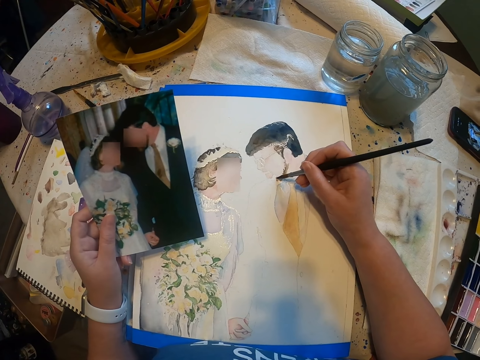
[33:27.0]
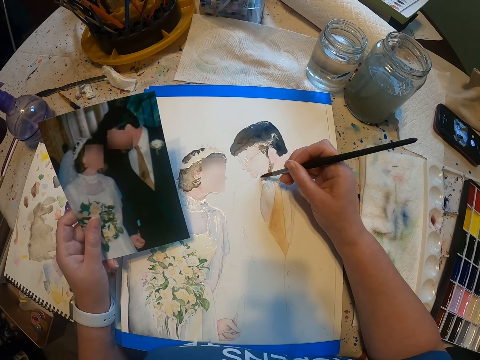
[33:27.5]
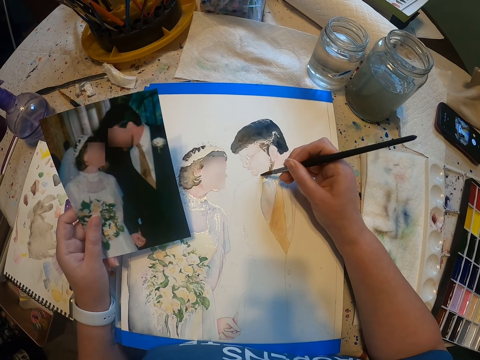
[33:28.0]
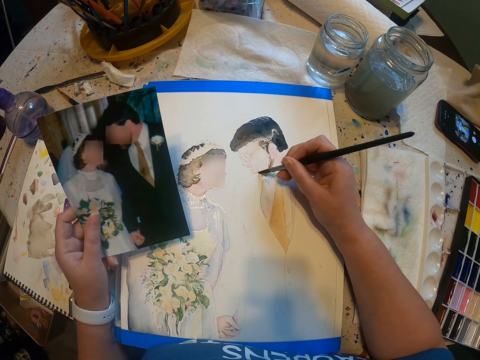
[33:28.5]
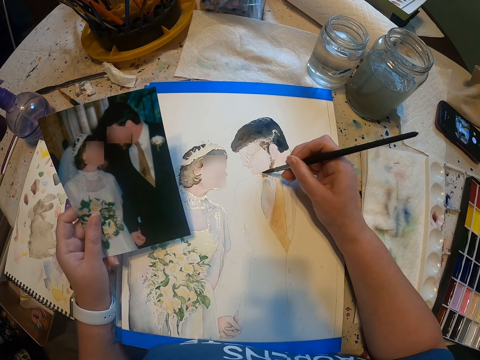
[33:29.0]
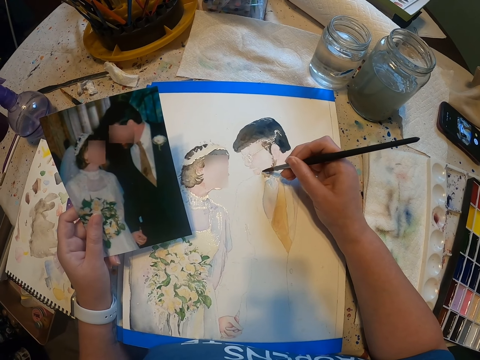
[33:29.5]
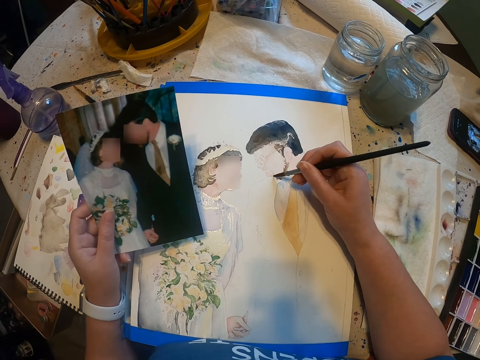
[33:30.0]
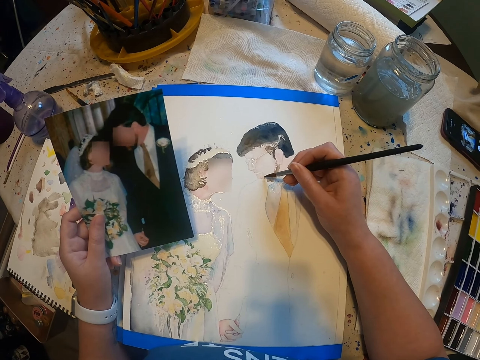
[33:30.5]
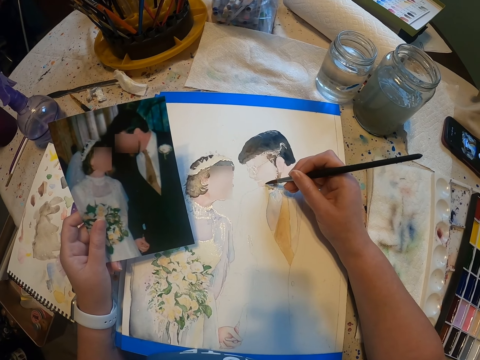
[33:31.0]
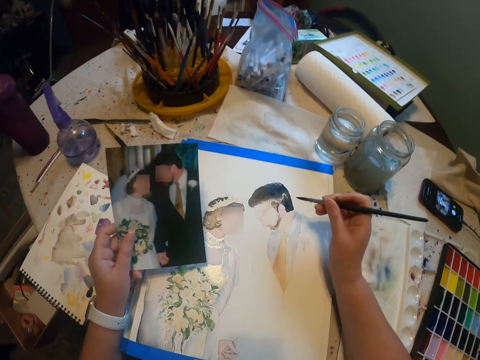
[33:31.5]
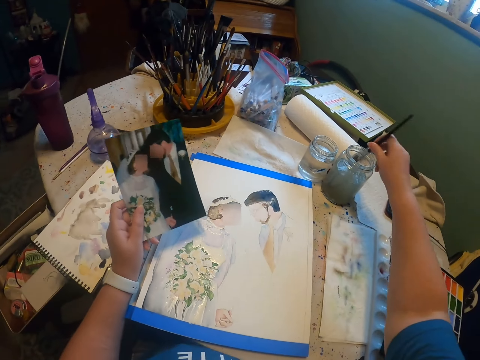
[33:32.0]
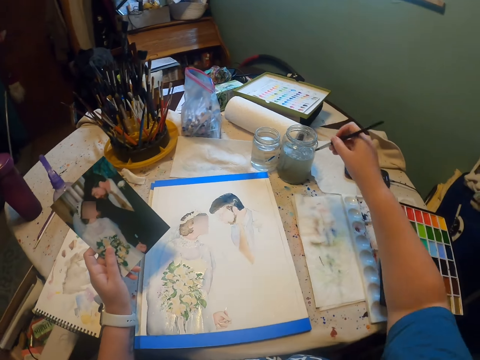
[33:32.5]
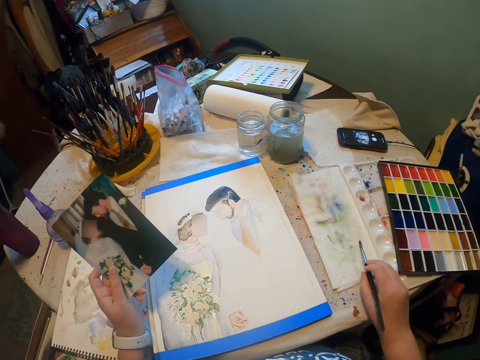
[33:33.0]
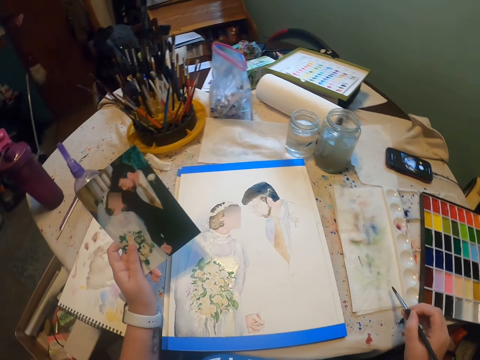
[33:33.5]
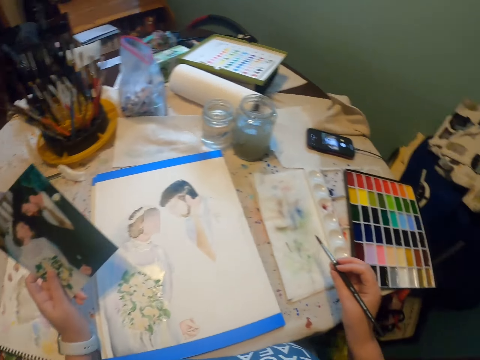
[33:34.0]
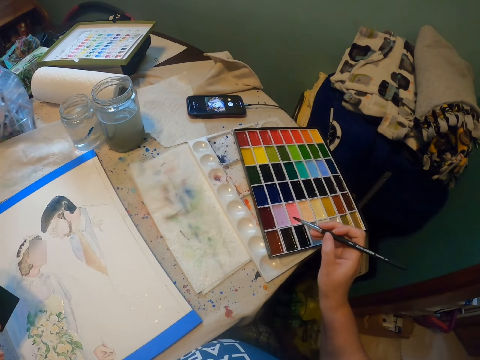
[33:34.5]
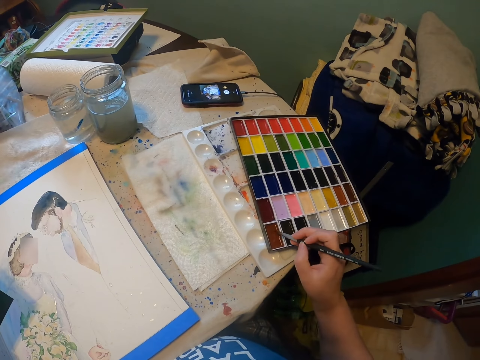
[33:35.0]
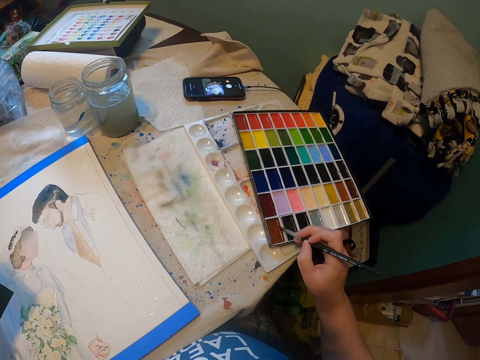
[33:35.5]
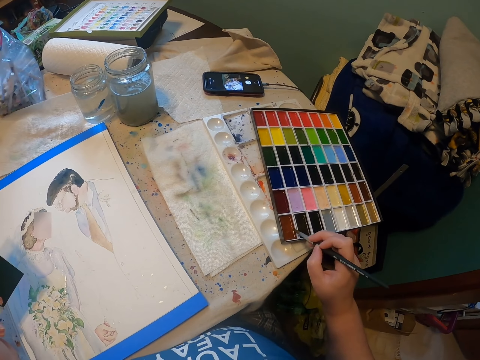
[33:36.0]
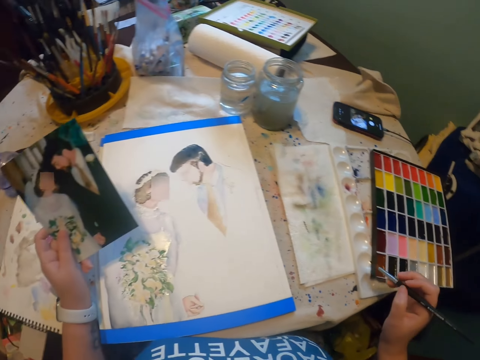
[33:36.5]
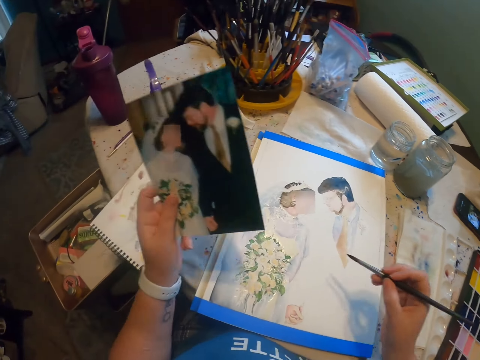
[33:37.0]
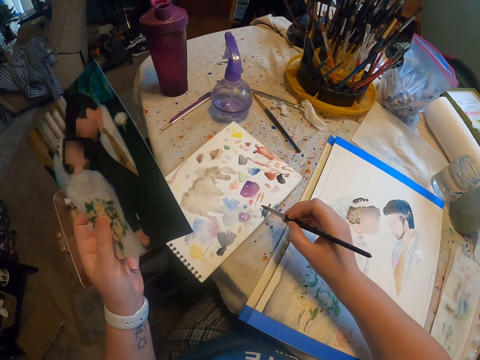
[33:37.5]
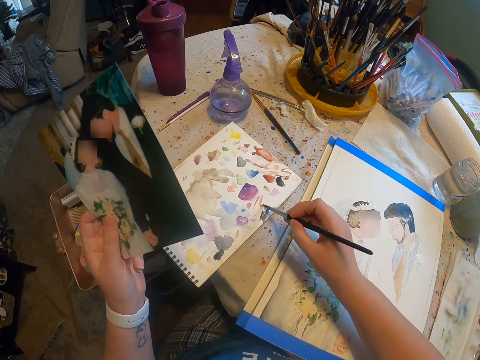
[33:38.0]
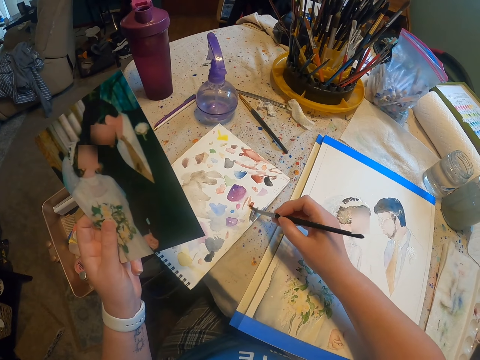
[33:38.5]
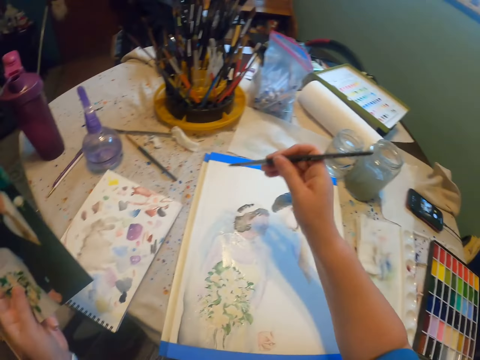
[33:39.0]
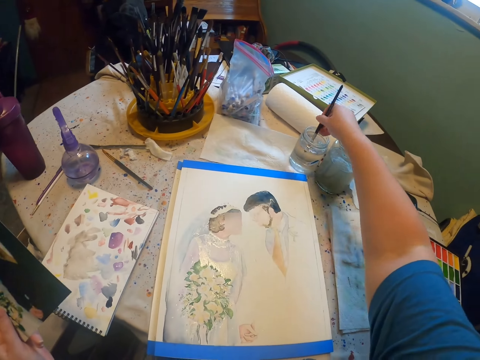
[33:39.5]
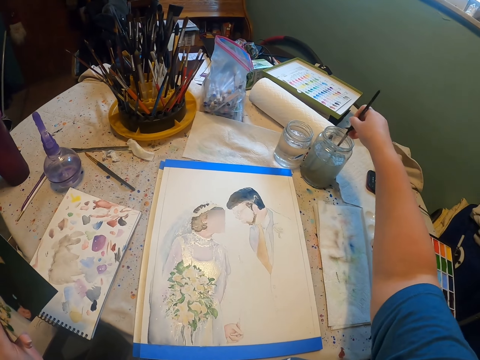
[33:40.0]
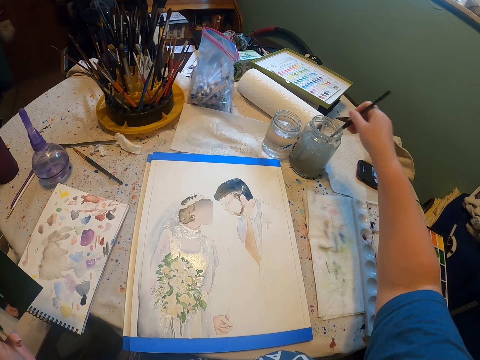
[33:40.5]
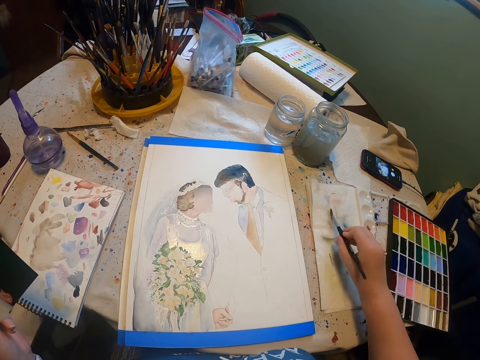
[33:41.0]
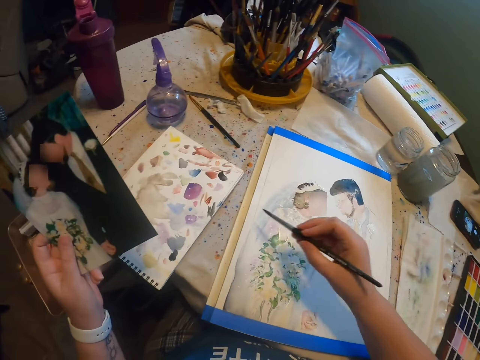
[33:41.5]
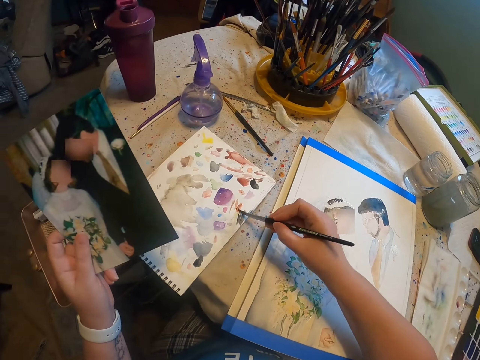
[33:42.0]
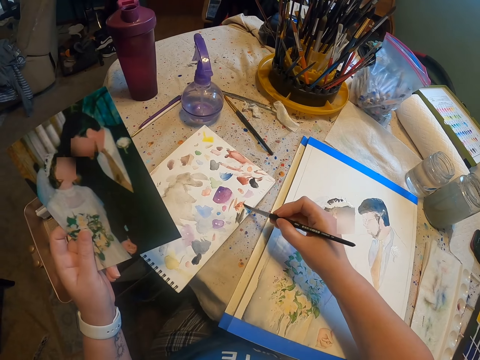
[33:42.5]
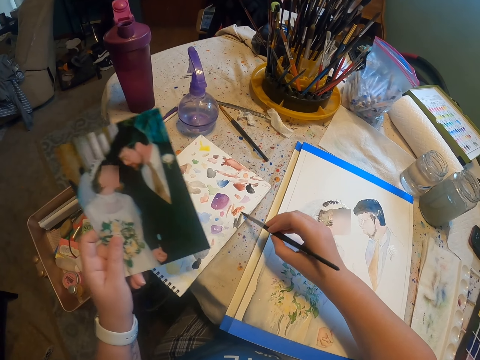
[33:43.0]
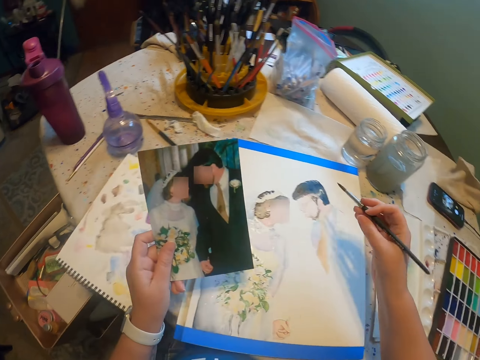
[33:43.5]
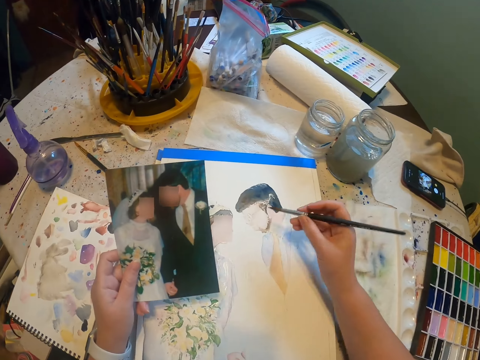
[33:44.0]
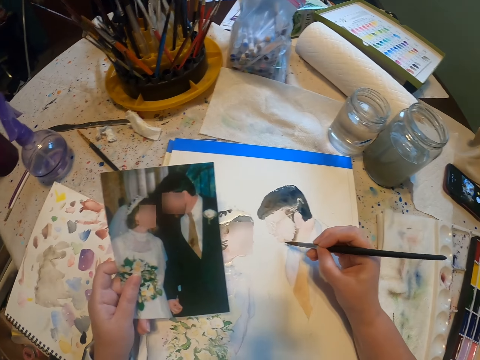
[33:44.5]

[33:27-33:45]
The camera wearer dips the paint brush in a water color. They reduce the paint from the paint brush. They dip the brush in the paint box. They rub the brush on a book. They dip the paint brush in the water color again. They reduce the paint from the paint brush again. They rub the brush on the book again.

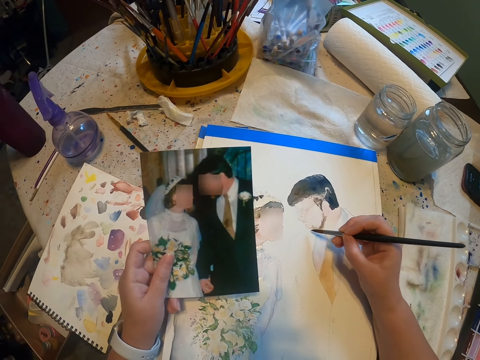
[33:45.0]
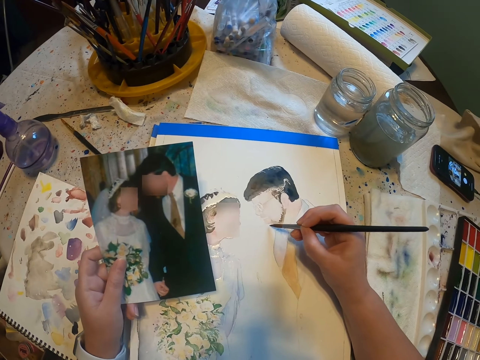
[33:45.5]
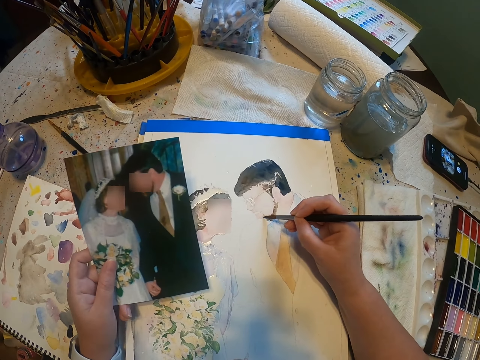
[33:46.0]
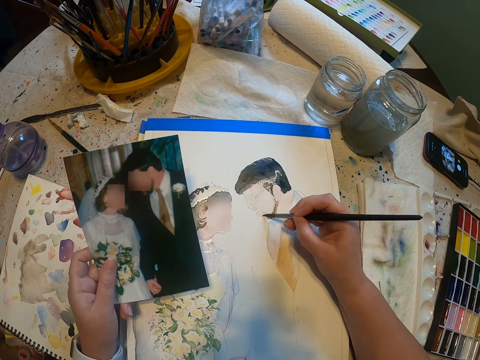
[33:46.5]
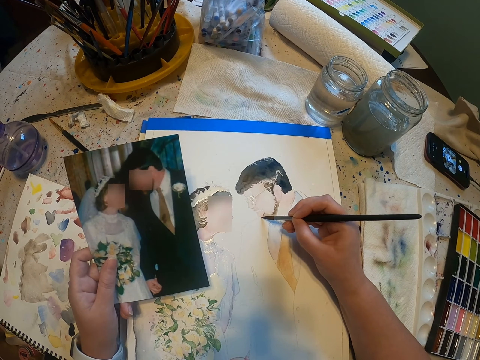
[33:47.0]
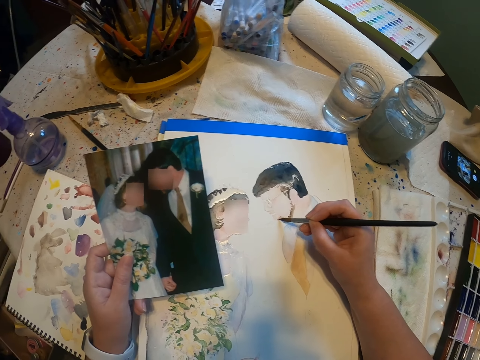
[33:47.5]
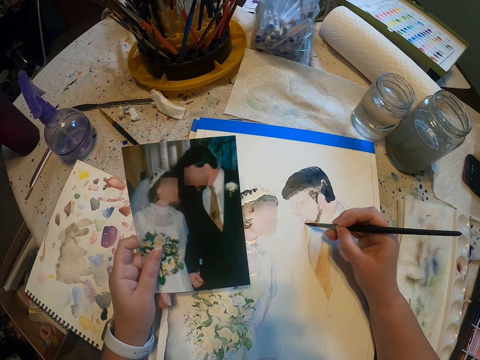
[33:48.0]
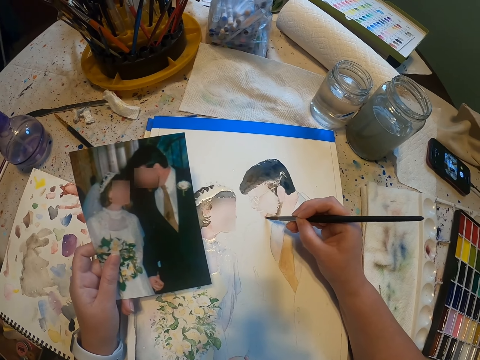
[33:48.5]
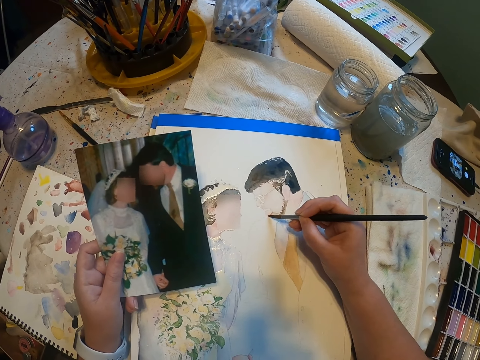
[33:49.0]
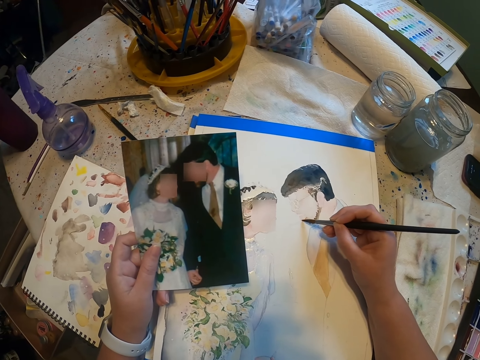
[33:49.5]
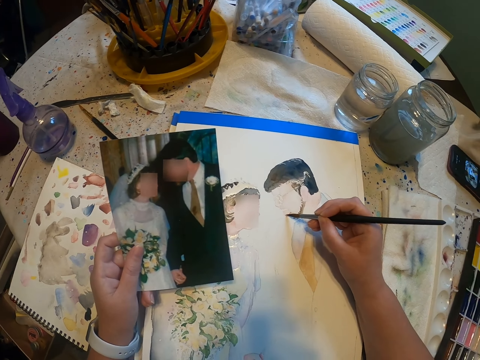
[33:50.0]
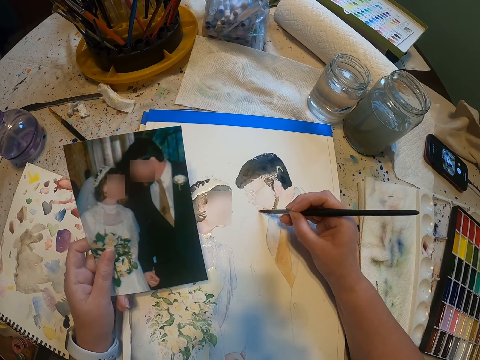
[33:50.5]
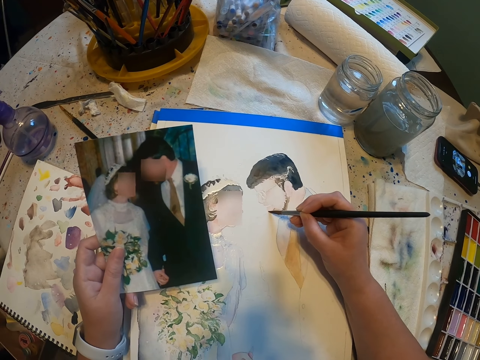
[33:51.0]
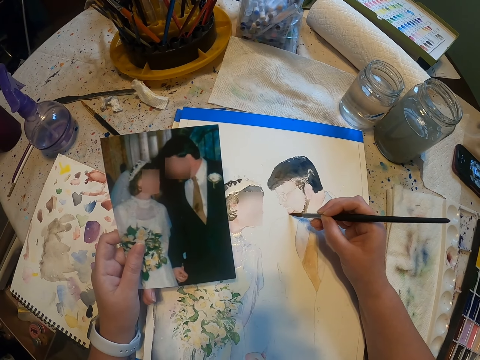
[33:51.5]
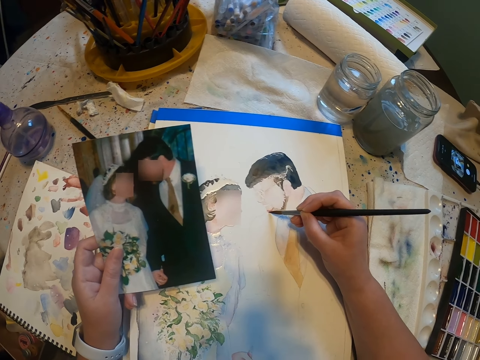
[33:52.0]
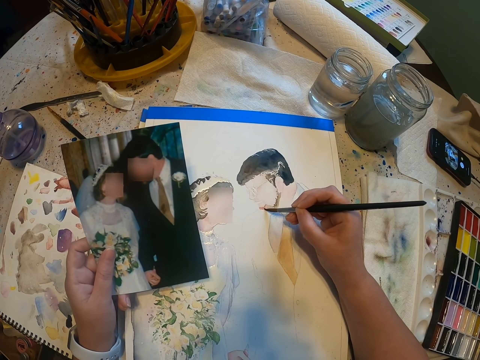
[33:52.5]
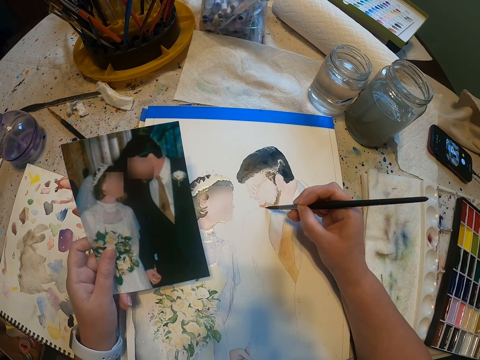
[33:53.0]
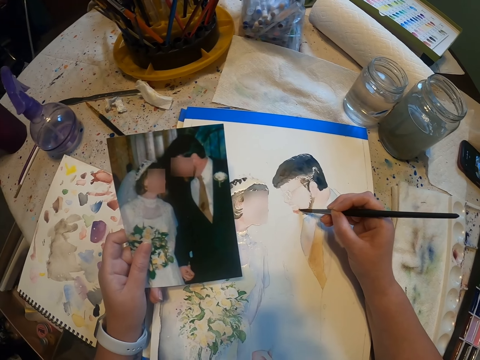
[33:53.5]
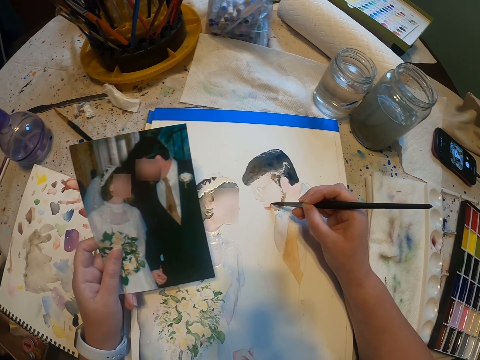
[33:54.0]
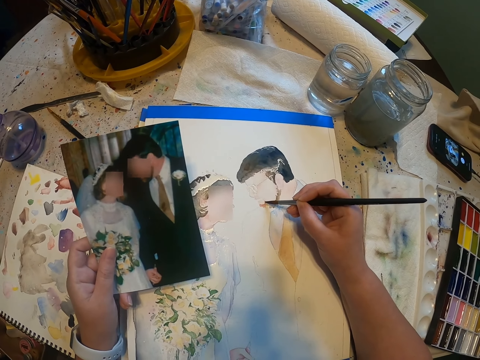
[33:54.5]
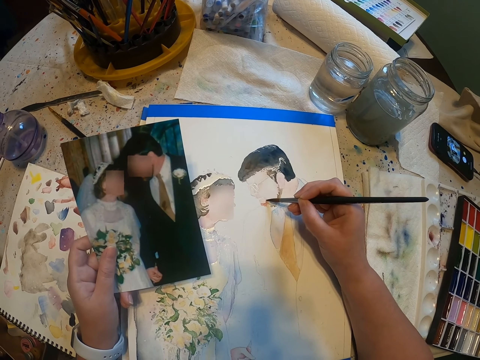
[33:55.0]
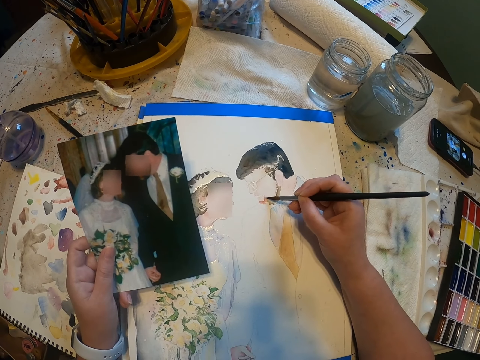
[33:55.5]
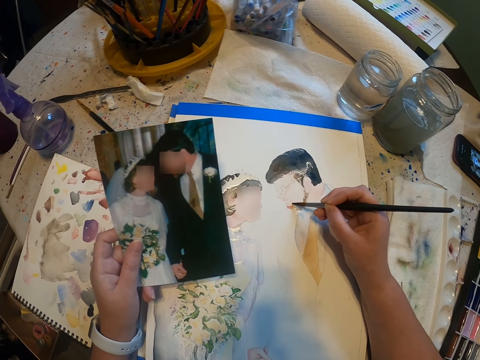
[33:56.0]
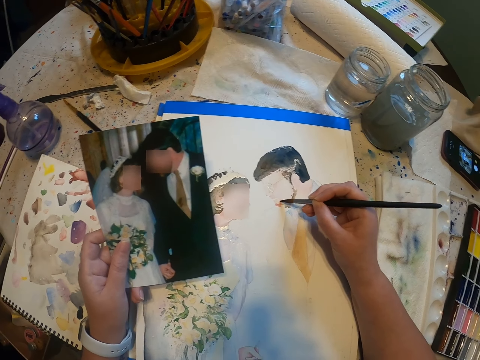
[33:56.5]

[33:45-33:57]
The camera wearer paints the sketch with the brush.
